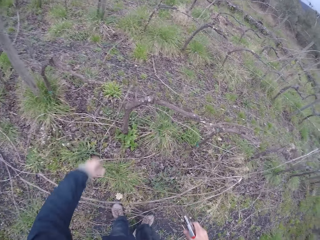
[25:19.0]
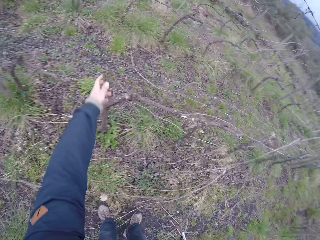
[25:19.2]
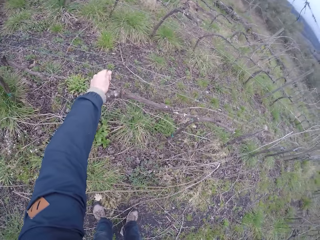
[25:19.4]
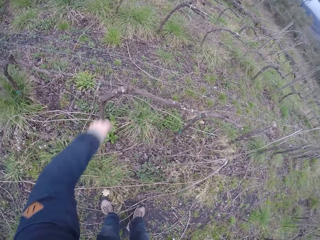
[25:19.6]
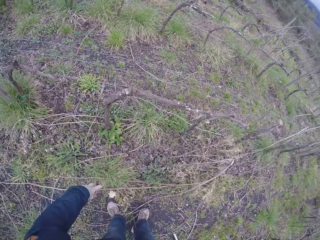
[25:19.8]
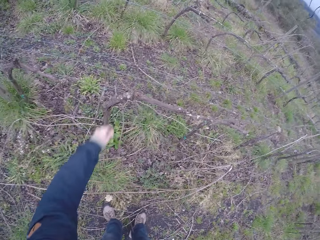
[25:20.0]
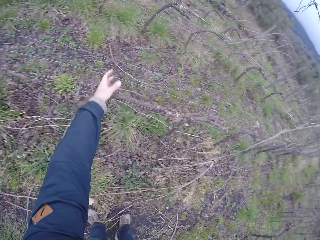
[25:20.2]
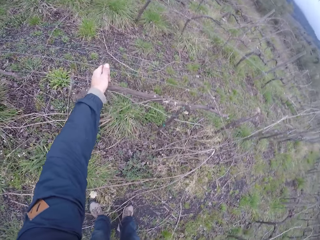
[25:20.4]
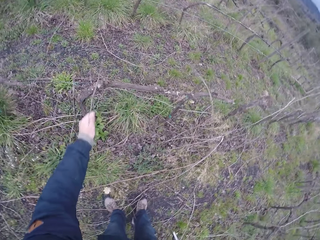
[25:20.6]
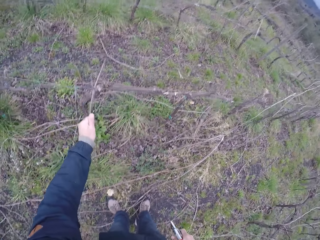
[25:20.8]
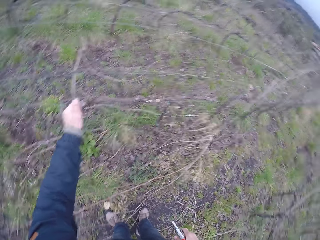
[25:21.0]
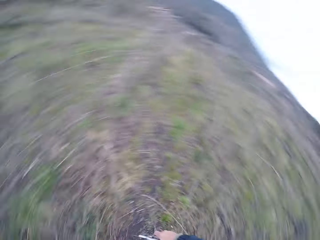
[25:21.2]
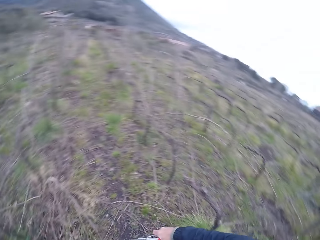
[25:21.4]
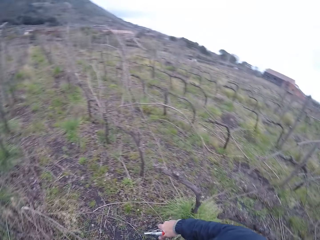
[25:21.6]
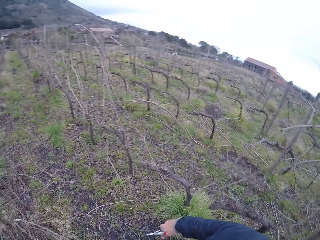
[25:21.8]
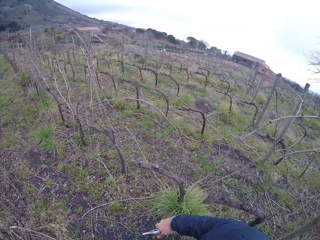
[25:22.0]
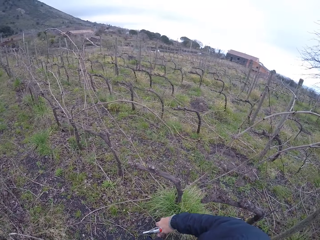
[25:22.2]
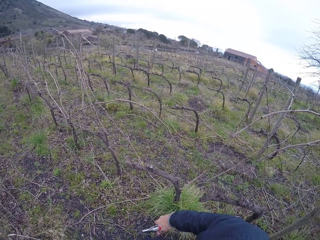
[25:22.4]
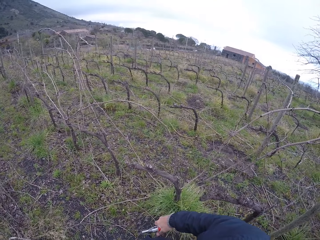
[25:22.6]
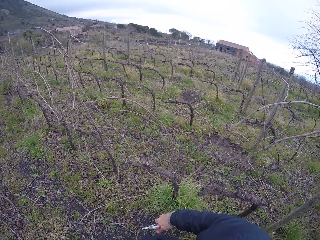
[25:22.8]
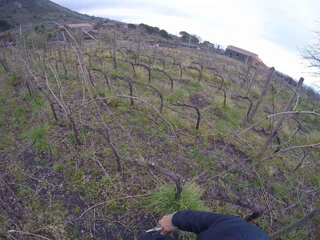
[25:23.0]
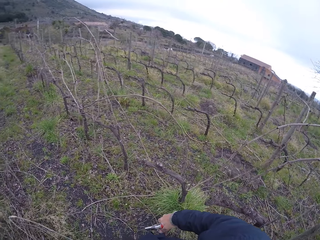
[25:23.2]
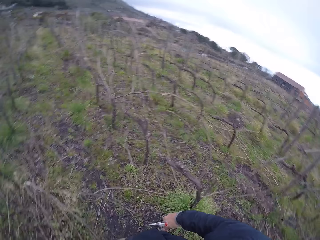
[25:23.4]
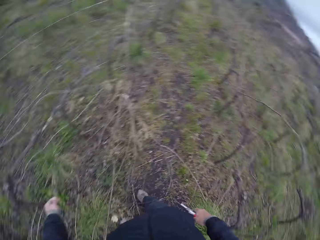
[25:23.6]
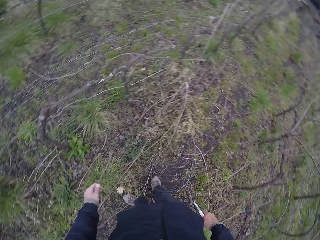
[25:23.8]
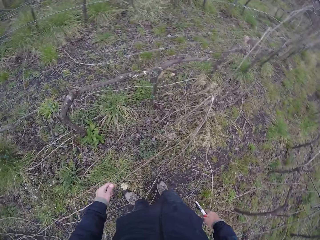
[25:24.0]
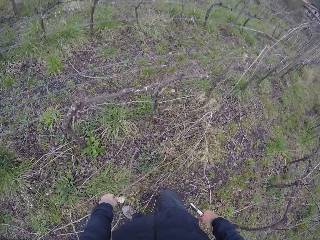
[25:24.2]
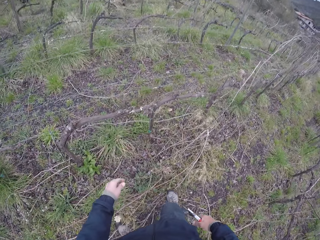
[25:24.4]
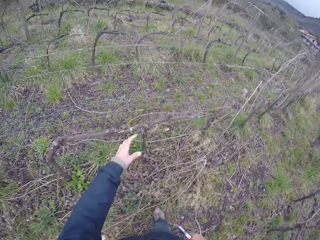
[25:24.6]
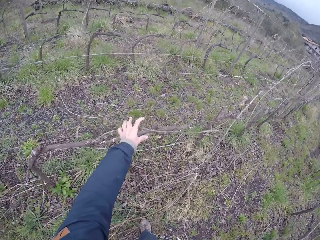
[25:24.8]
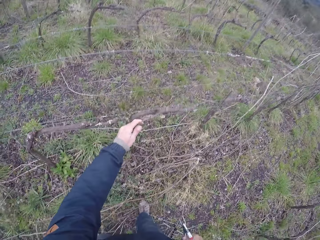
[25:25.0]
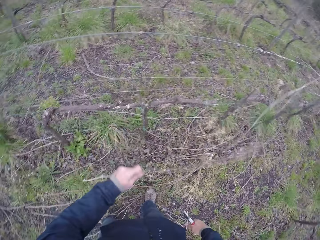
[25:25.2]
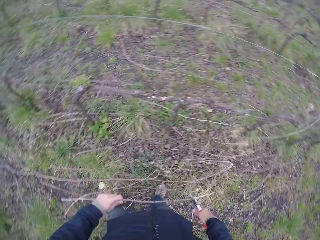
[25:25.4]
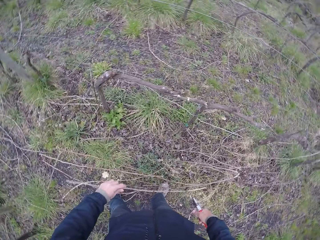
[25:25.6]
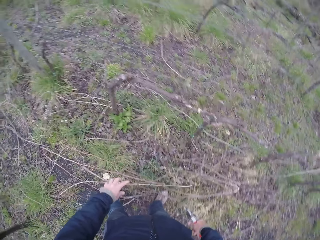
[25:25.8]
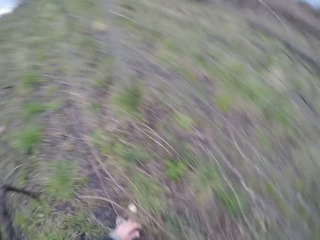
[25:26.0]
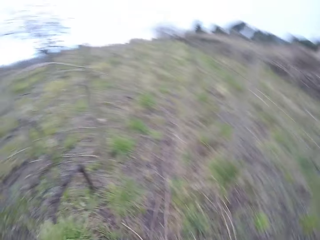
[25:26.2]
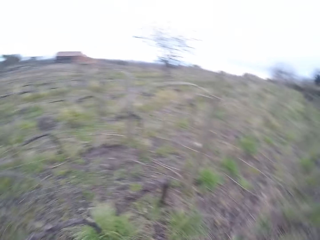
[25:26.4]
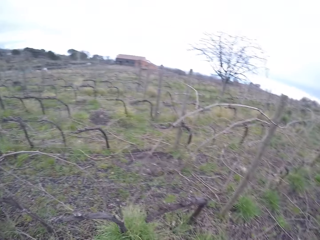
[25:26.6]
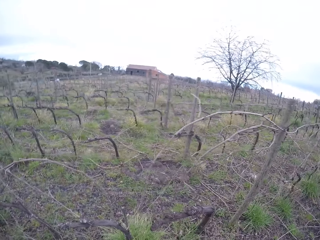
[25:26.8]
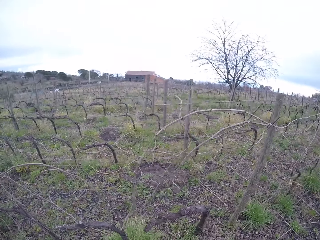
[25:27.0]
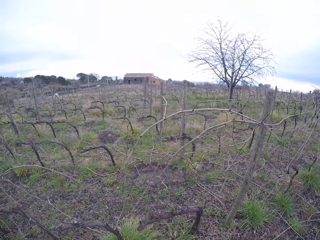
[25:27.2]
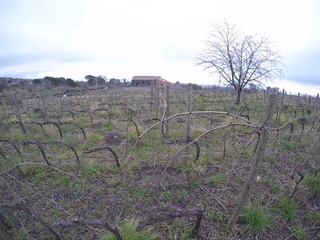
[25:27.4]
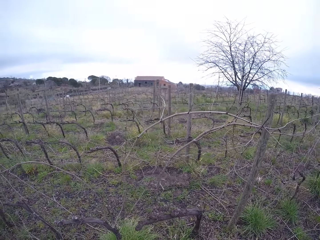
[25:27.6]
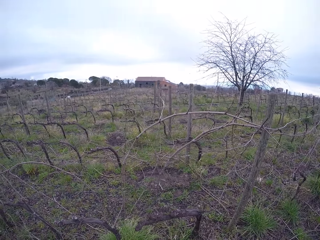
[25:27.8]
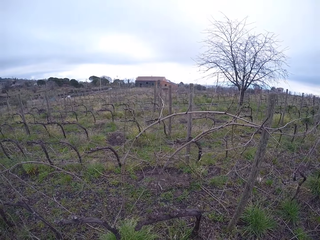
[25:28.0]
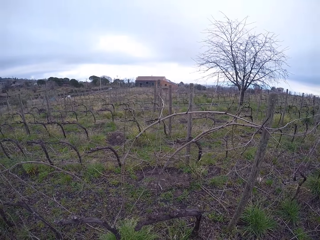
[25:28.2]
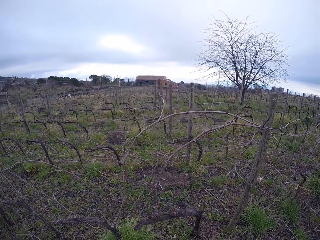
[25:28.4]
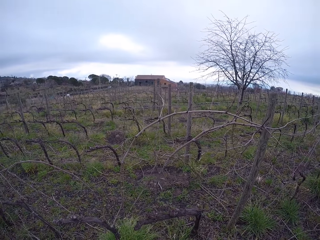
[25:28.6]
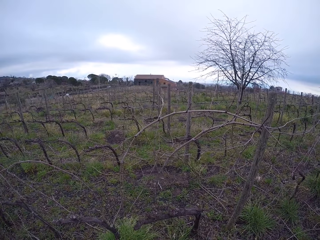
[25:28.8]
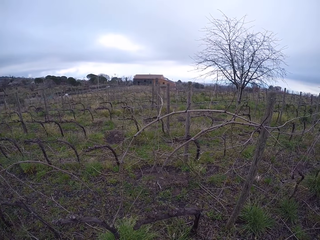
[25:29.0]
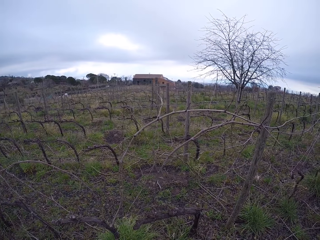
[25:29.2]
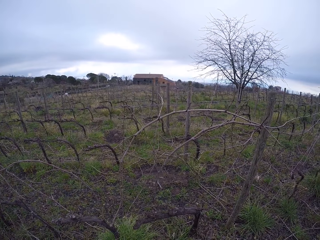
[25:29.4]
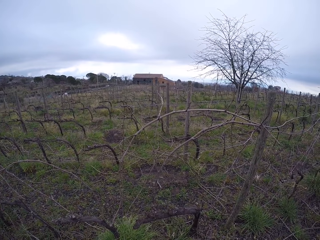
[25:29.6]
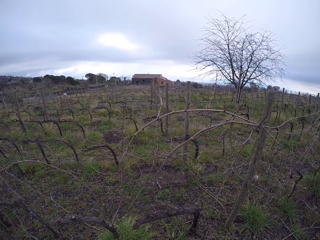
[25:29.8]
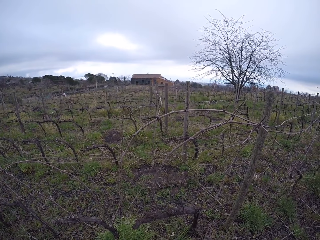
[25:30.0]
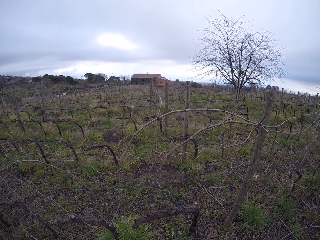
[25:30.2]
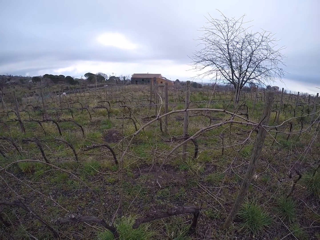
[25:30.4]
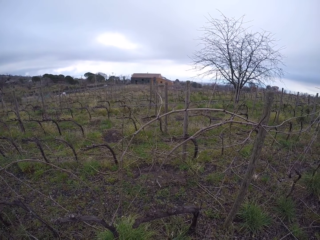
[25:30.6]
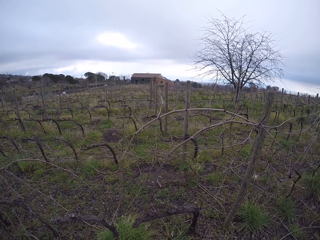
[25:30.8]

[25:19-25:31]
The camera wearer throws the tree branch on the ground. He pulls a twig off a barbed wire with his left hand, and pulls the twig off the barbed wire with his left hand again. He stands on the farm. He pulls the twig off the barbed wire with his left hand. He throws the tree branch on the ground. He stands on the farm.

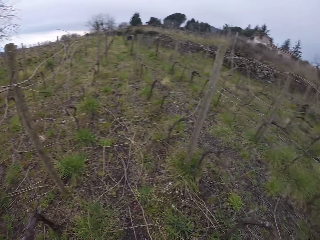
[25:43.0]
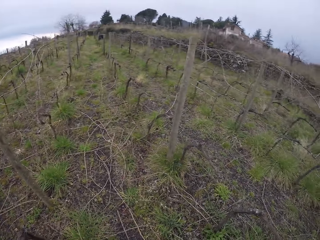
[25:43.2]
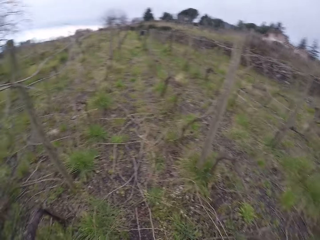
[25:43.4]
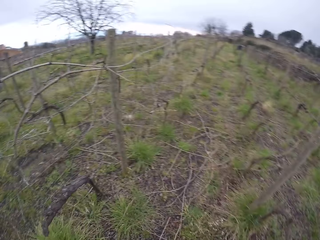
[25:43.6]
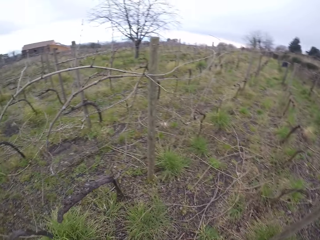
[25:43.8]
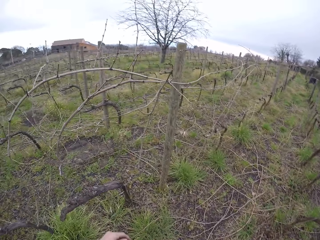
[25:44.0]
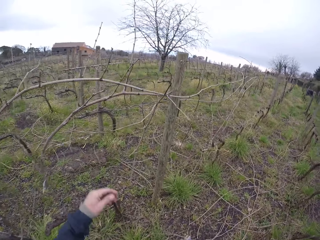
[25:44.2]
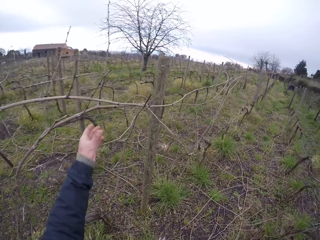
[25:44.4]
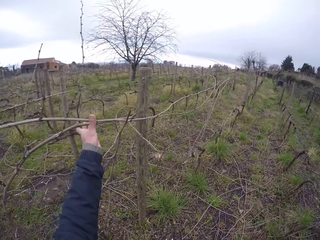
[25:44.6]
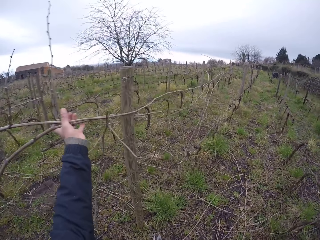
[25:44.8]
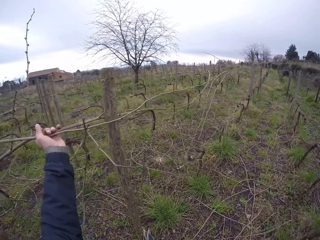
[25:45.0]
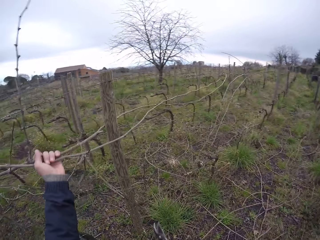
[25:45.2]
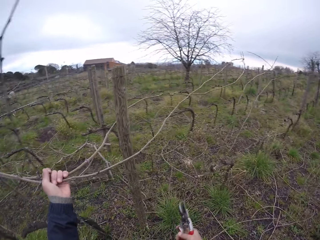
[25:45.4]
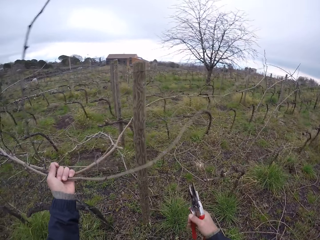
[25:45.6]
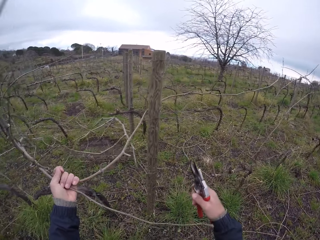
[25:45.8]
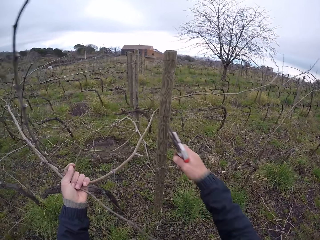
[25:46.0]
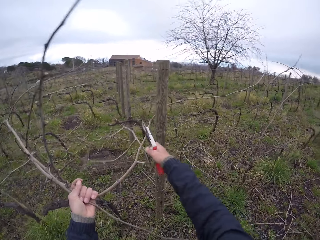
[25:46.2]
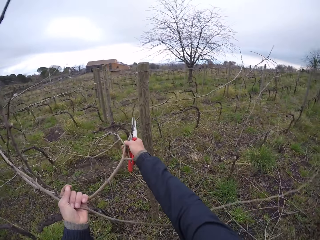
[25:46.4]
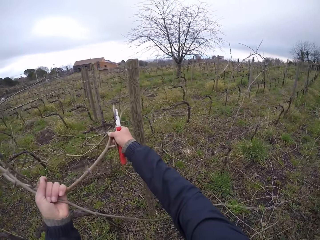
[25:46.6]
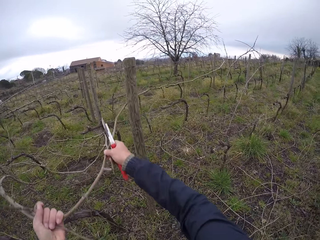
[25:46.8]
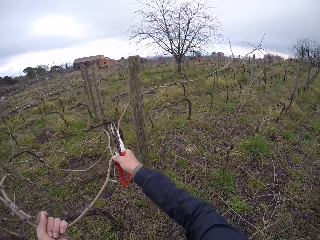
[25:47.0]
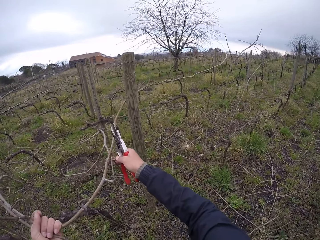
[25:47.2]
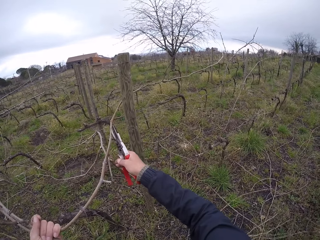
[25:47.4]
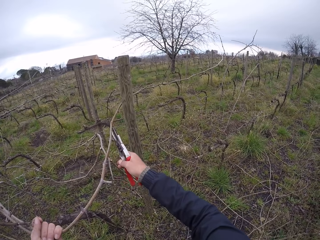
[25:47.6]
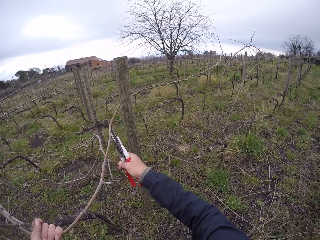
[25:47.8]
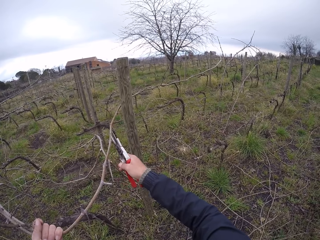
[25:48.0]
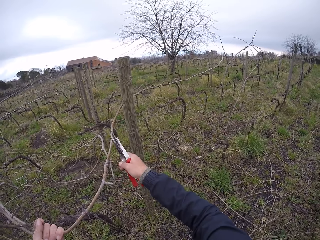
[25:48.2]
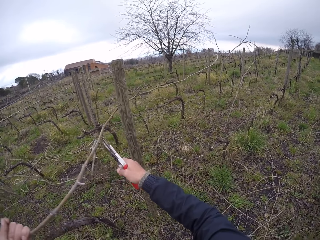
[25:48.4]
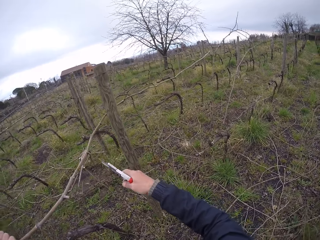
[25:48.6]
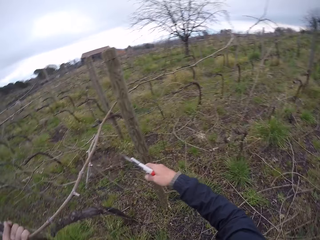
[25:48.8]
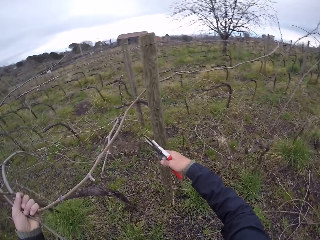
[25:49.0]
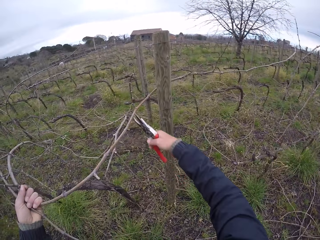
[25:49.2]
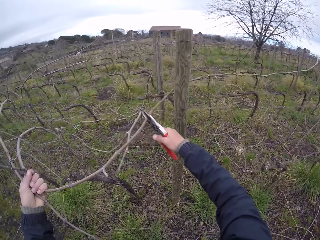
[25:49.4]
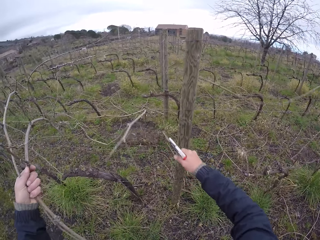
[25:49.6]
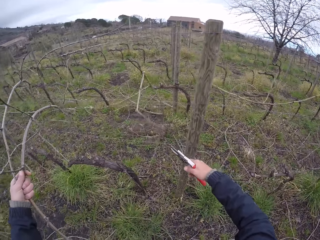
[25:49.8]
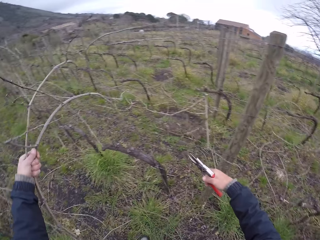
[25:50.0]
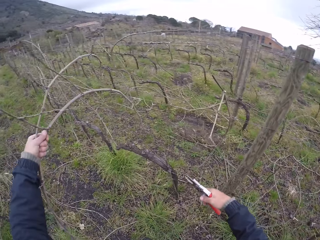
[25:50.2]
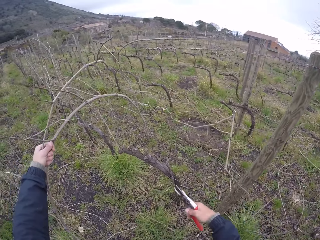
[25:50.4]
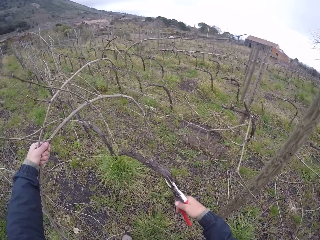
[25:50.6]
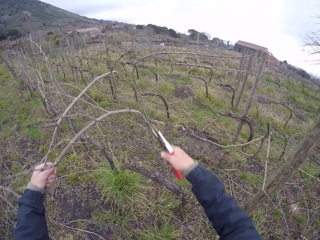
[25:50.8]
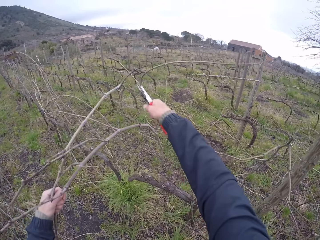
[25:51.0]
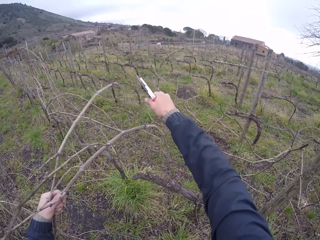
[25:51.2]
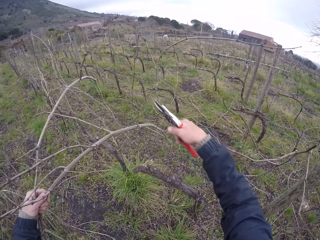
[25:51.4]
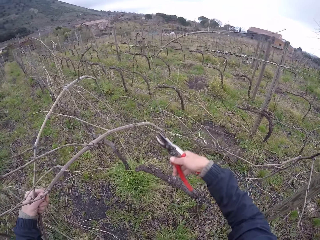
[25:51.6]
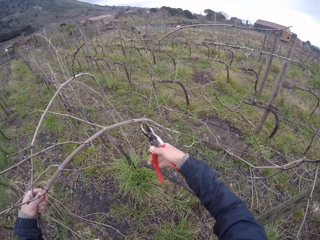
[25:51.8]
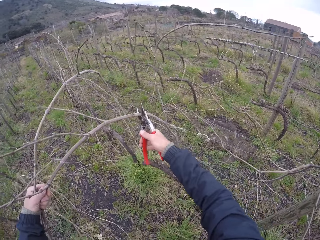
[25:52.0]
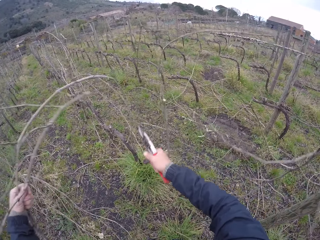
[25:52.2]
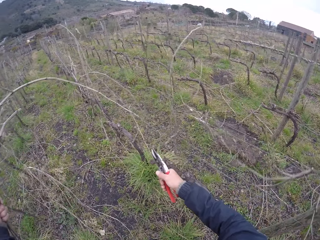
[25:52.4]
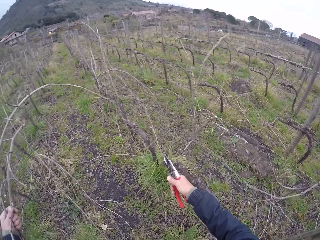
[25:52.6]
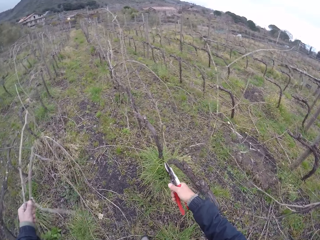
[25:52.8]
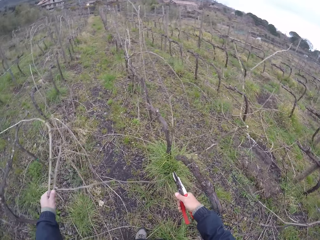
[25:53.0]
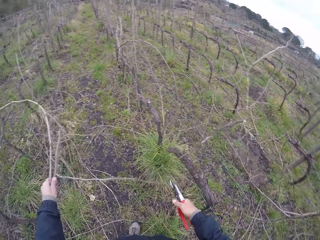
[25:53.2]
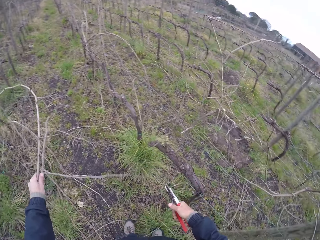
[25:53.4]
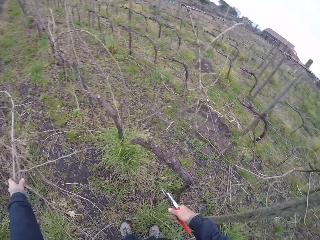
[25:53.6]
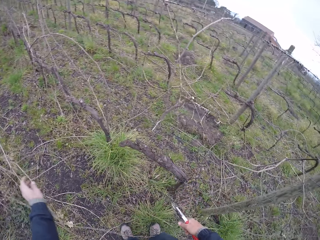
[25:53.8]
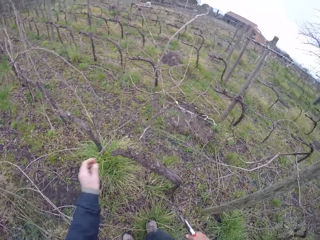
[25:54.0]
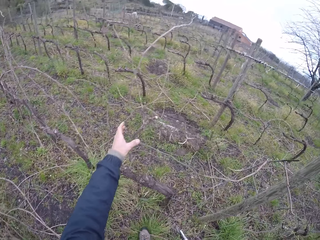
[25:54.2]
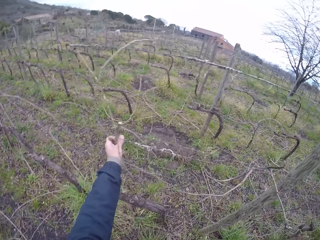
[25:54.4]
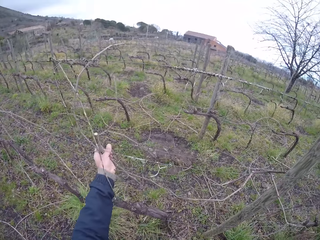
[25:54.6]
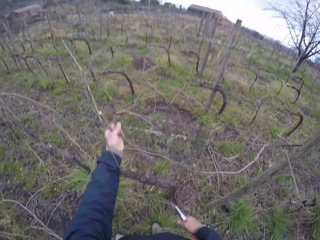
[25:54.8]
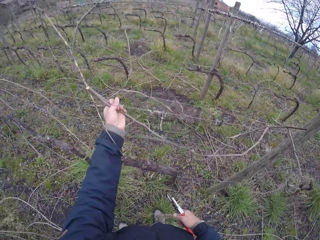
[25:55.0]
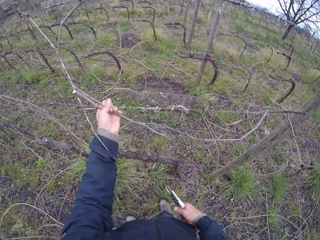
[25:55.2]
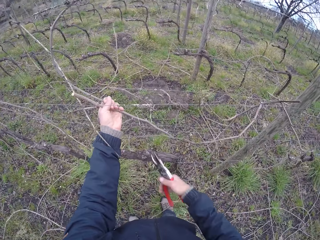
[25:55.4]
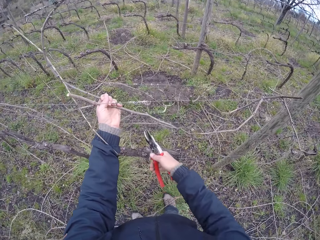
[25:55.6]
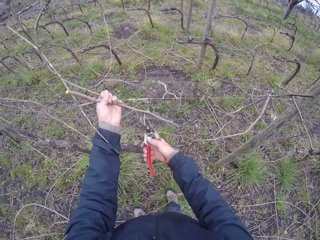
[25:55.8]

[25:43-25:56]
The camera wearer clips a twig off a barbed wire with his left hand and a plier in his right hand. He removes a tree branch on the fence with his left hand. He cuts the tree branch on the fence with pliers. He removes the tree branch on the fence with his left hand. He cuts the tree branch on the fence with pliers. He removes the tree branch on the fence with his left hand. He throws the tree branch on the ground. He clips the twig off the barbed wire with his left hand and a plier in his right hand. He removes the tree branch on the fence with his left hand.
